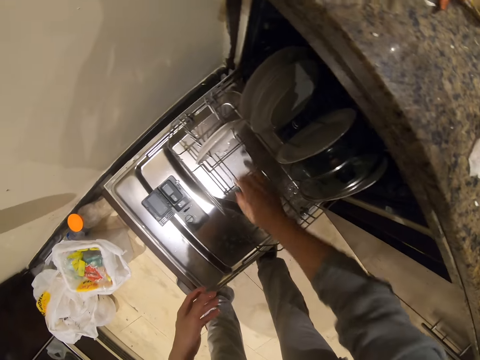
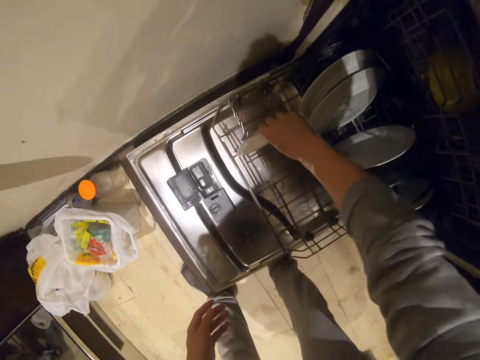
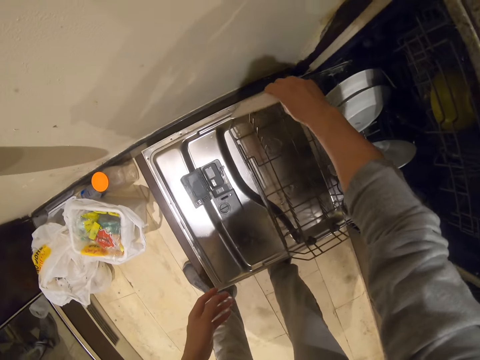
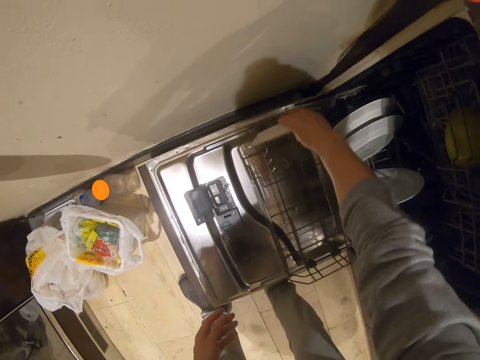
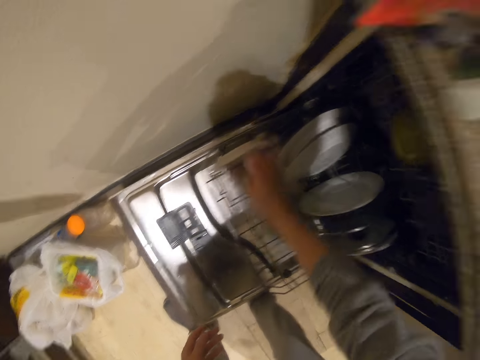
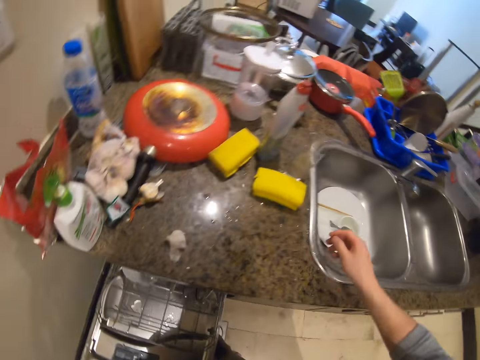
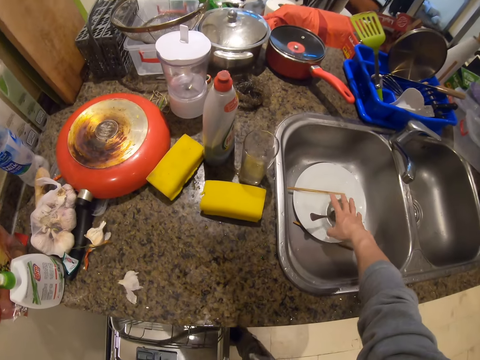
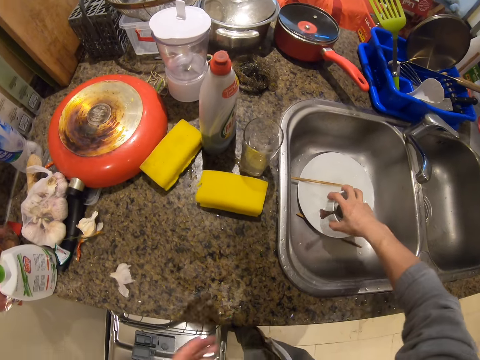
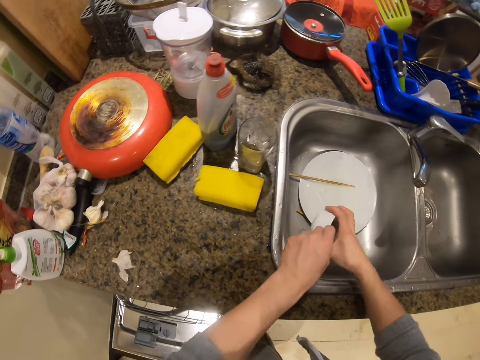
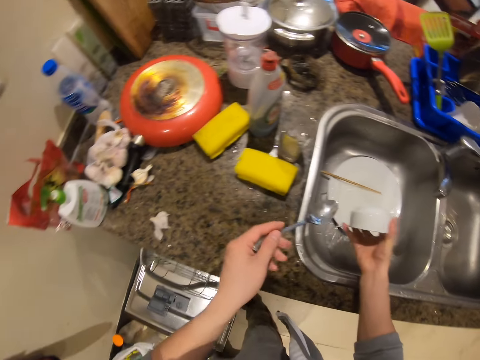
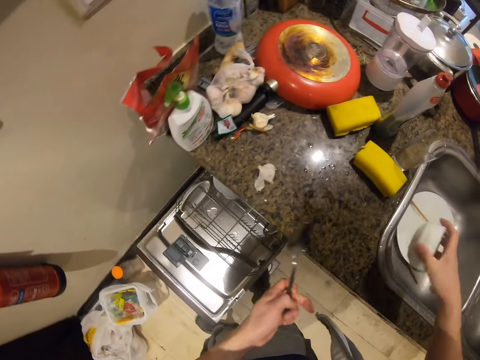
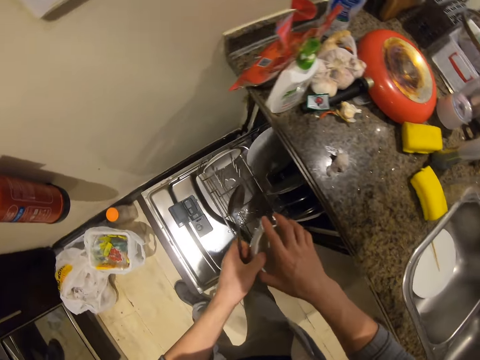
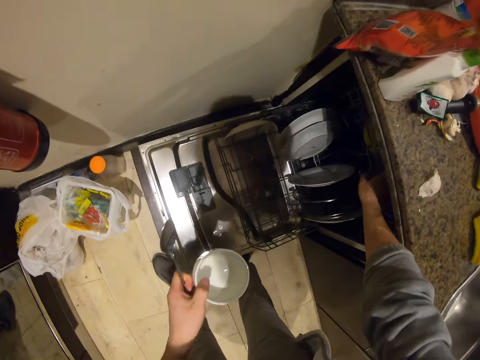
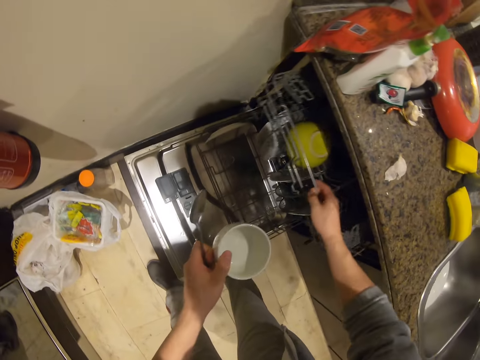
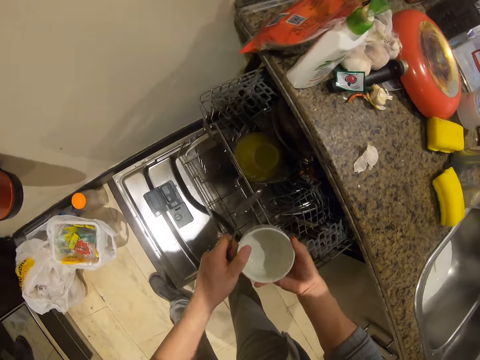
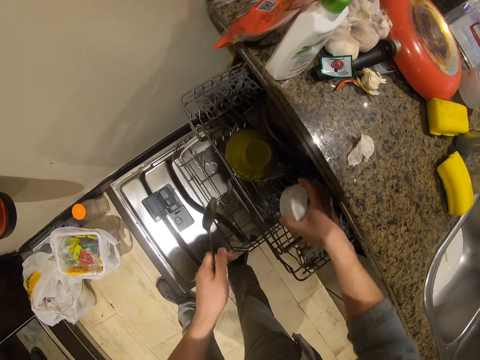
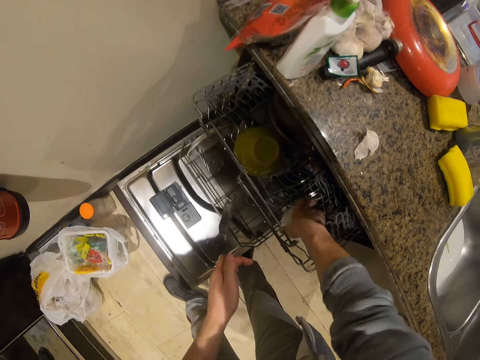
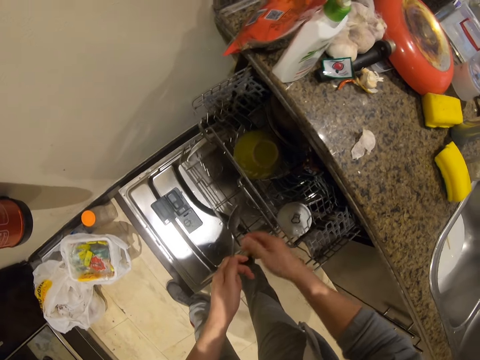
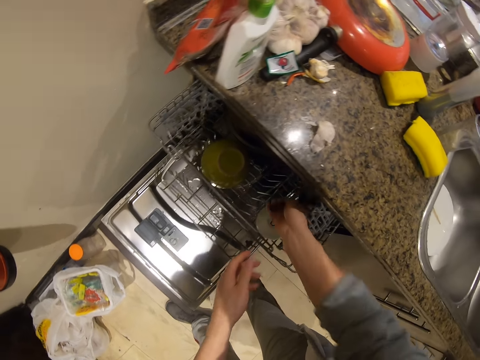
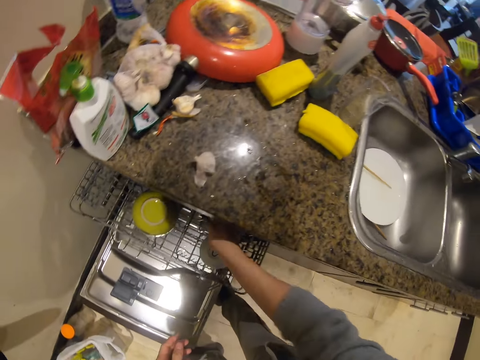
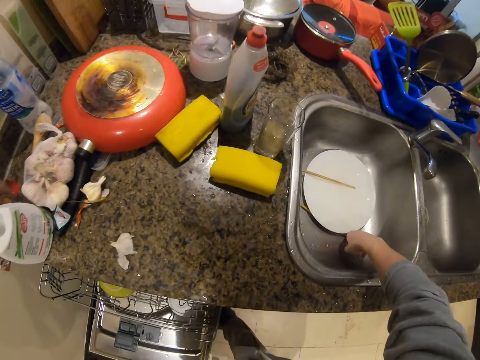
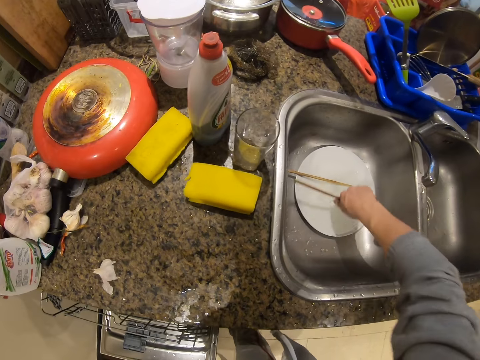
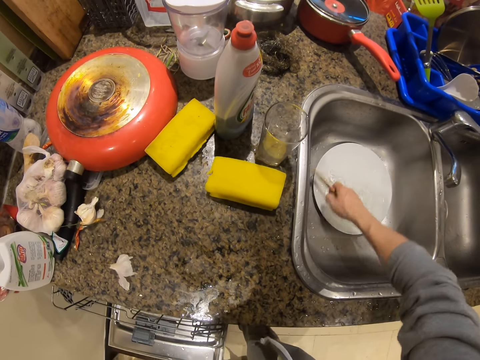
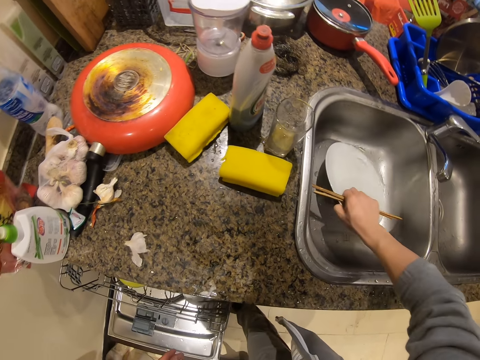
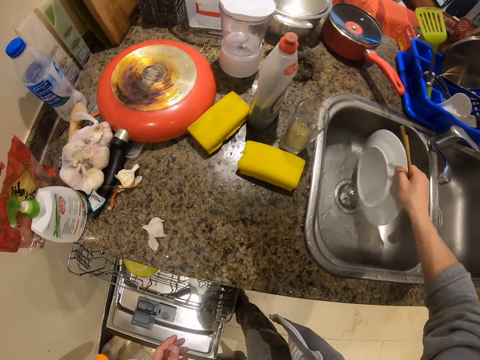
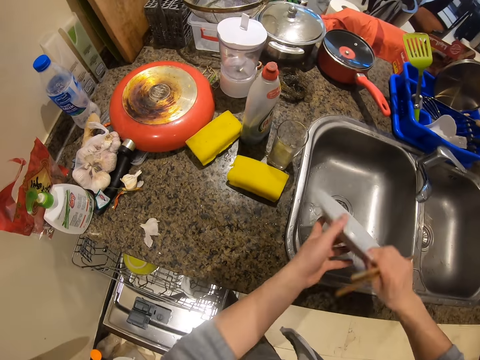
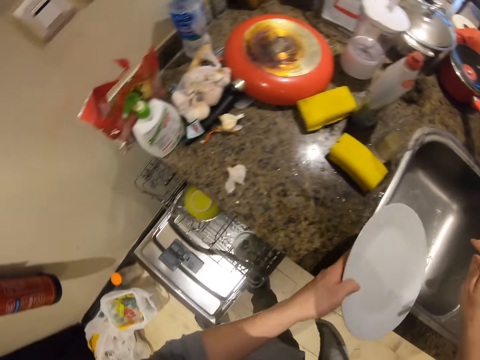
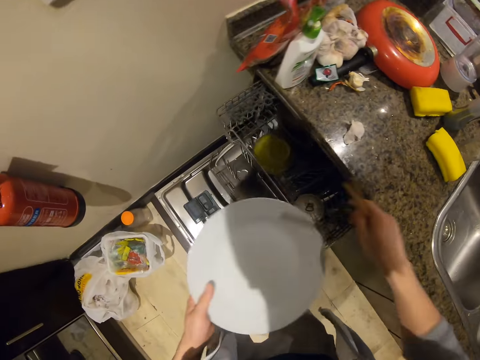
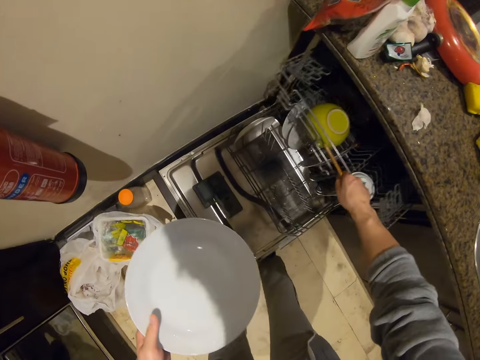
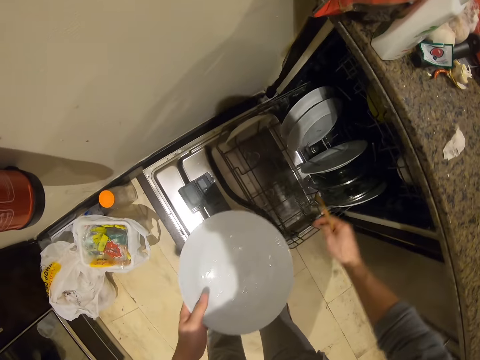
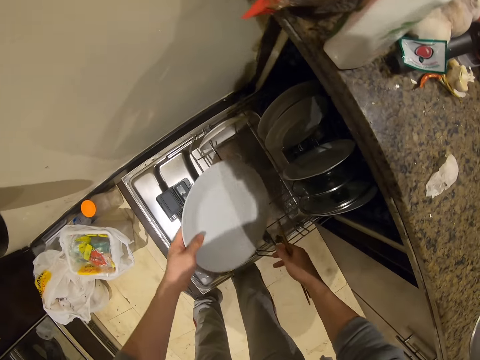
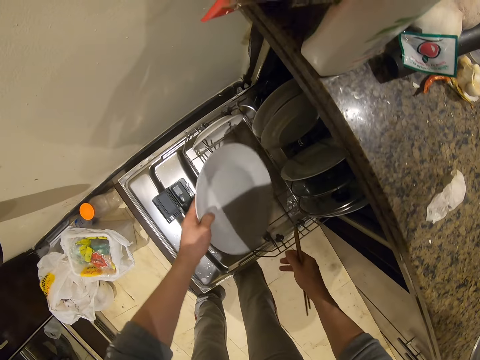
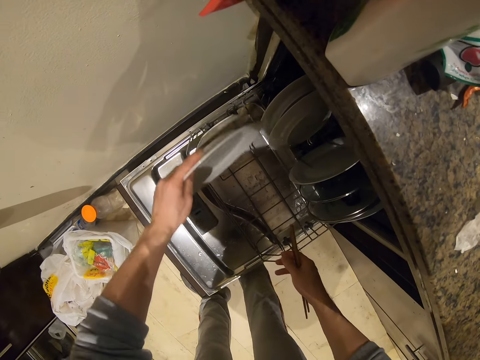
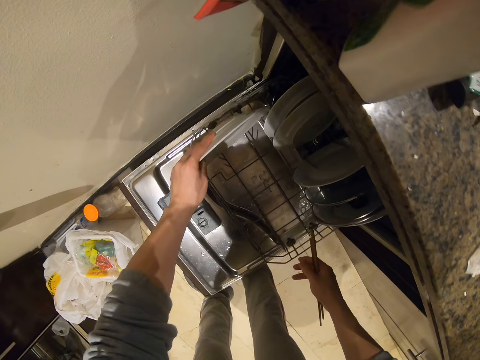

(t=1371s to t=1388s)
The camera wearer adjusts the plate. They pick up the cup or bowl. They pick up the spoon. They pass the cup to the left hand. They pull the drawer. They place the cup in the cabinet. They place the spoon in the cabinet. They pick up a chopstick. They pick up the other chopstick. They pick up the plate. They pass the plate to the left hand. They push the drawer. They put the plate in the utensil rack.

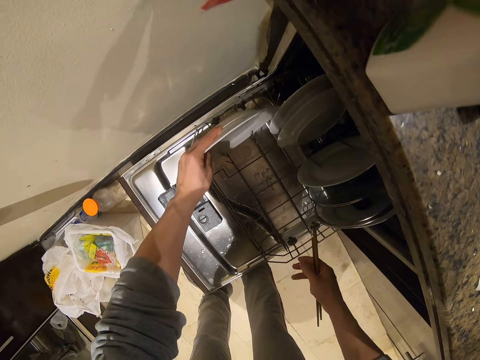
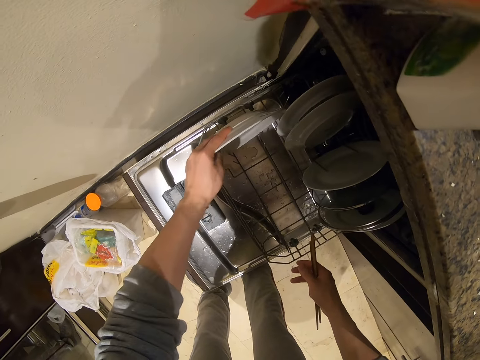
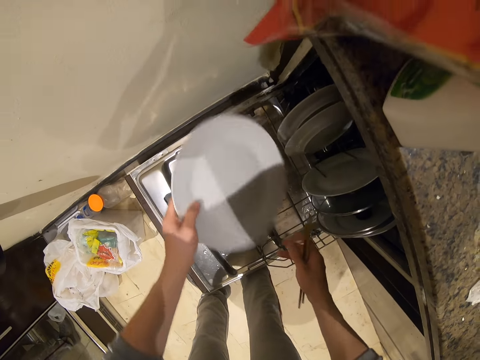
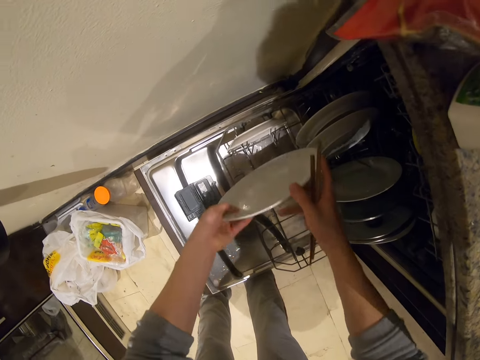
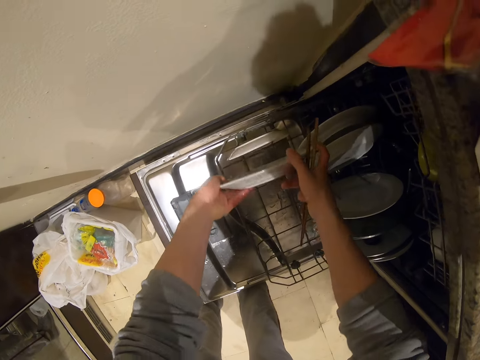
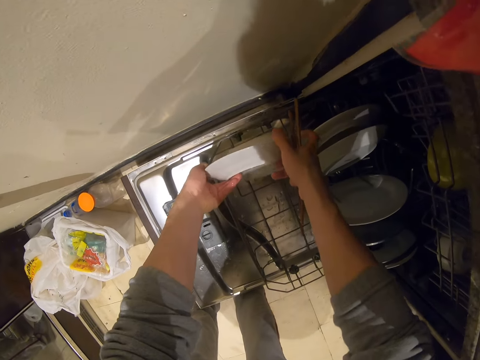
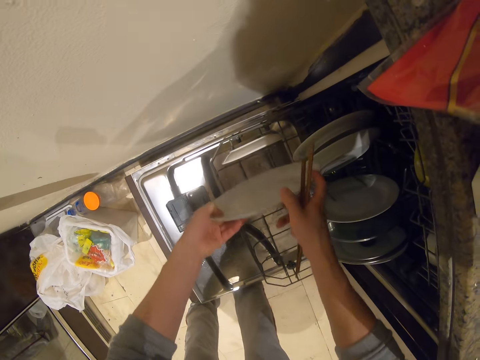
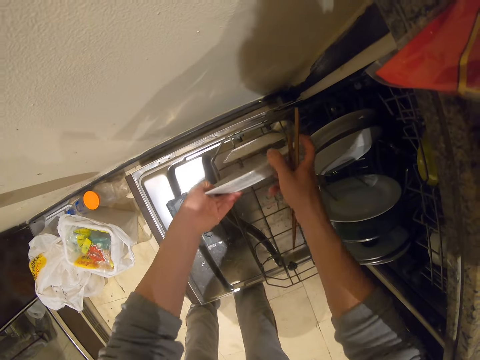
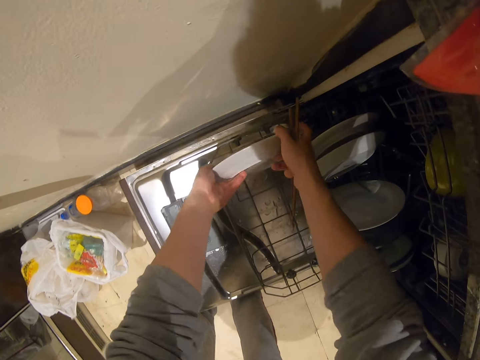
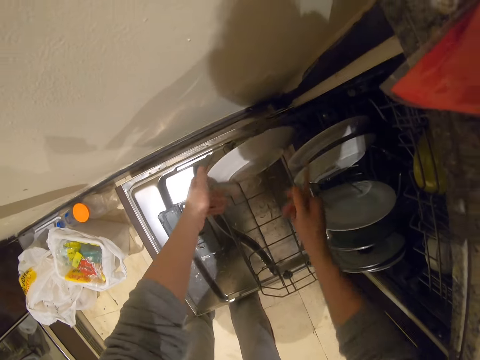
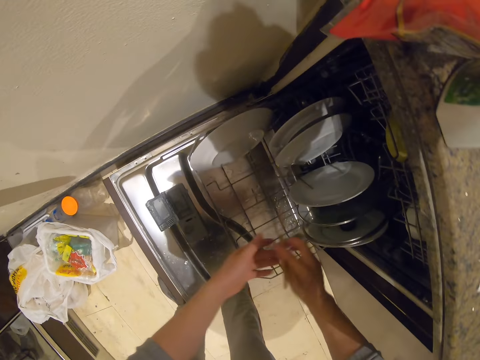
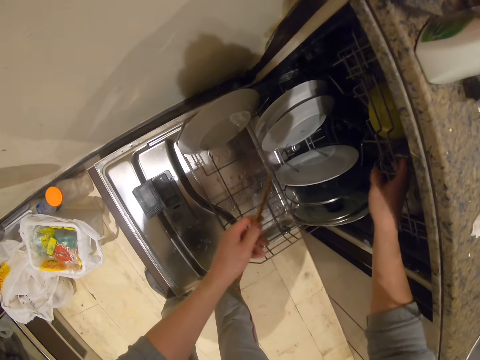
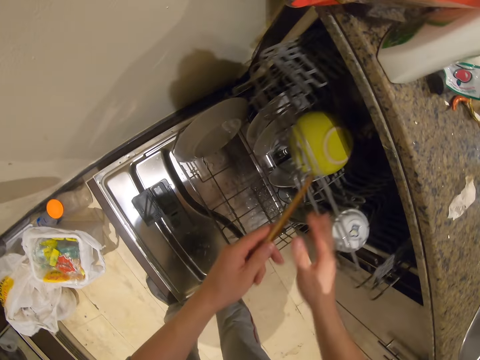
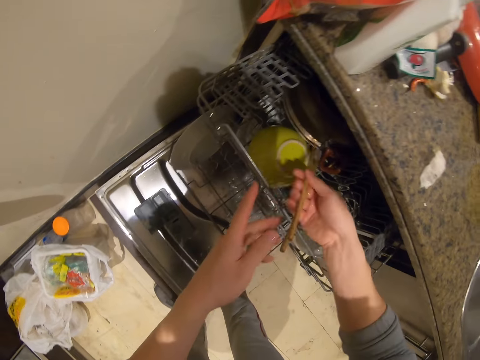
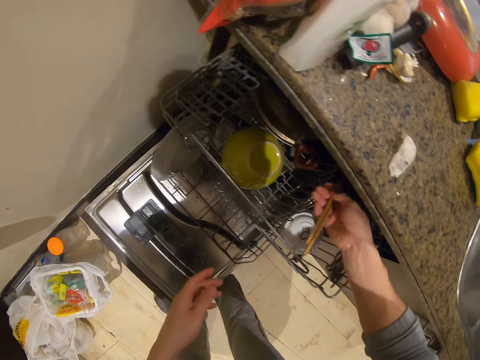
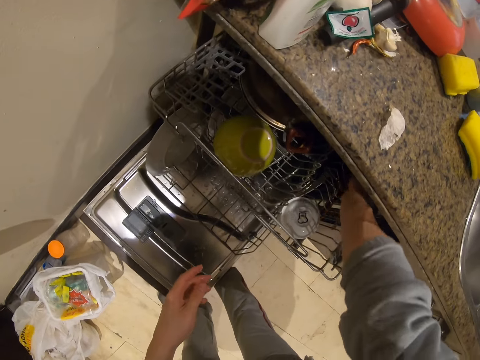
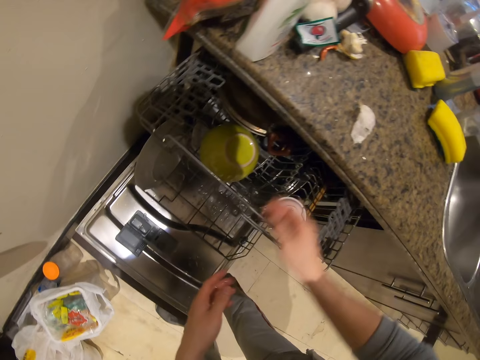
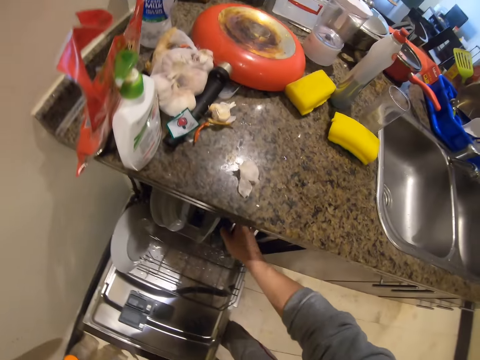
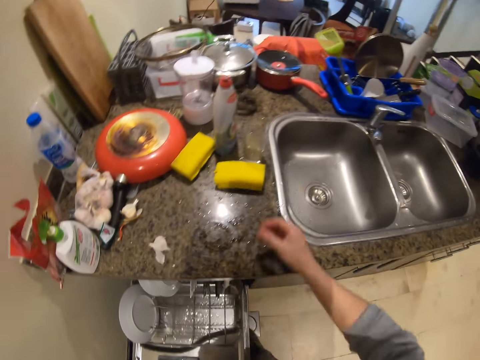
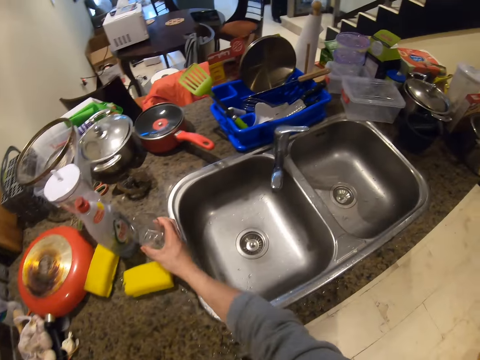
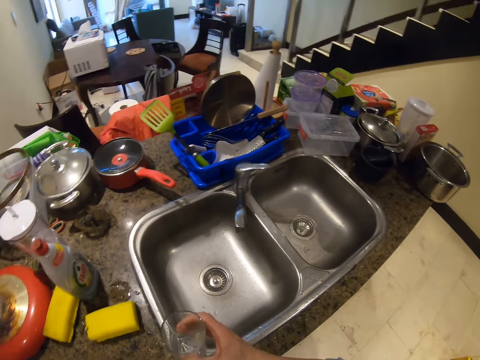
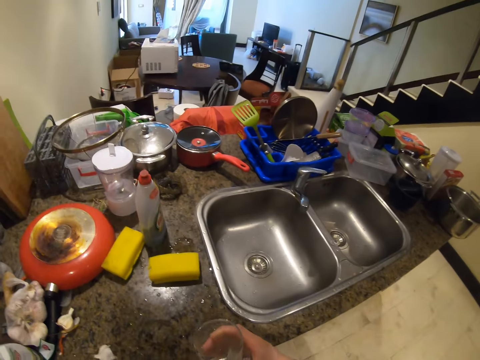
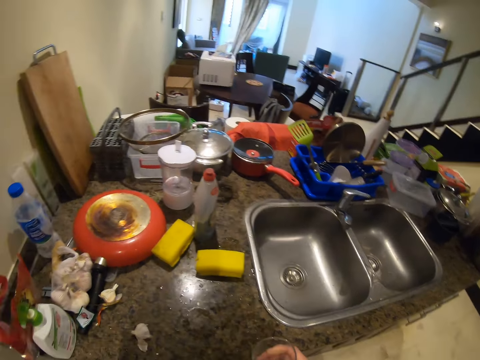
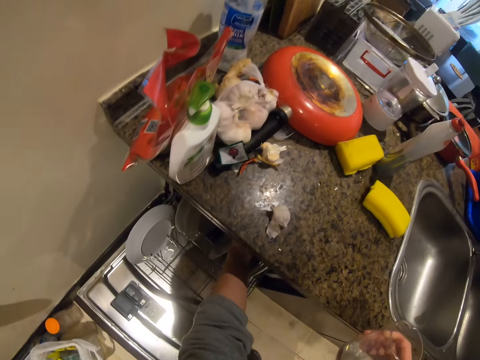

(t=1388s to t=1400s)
The camera wearer places the plate in the cabinet. They pull the drawer. They put the chopsticks in the utensil rack. They push the drawer. They pick up the glass.
